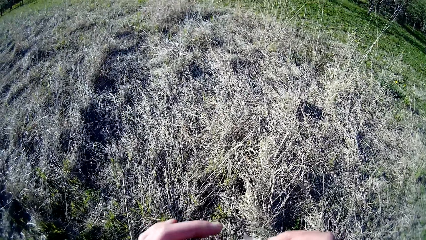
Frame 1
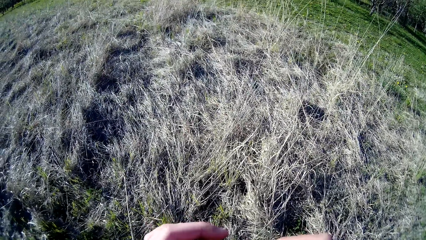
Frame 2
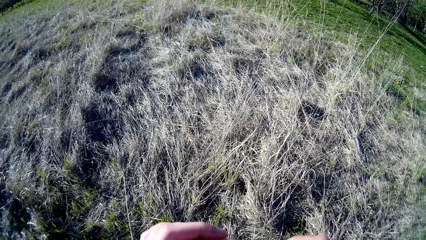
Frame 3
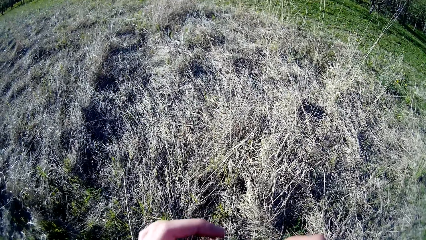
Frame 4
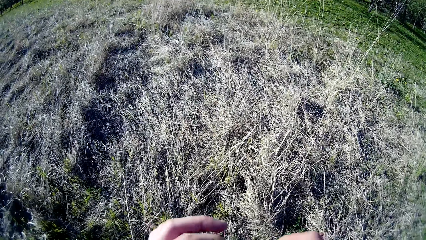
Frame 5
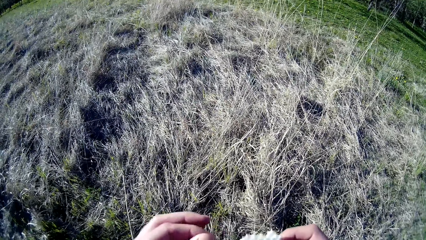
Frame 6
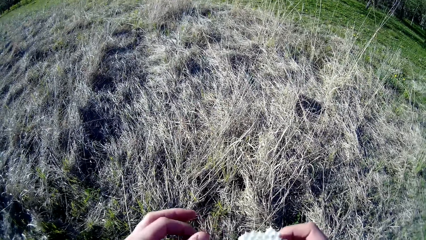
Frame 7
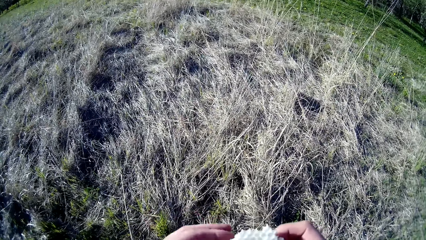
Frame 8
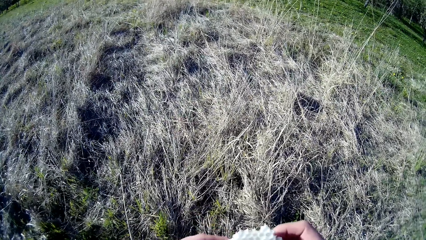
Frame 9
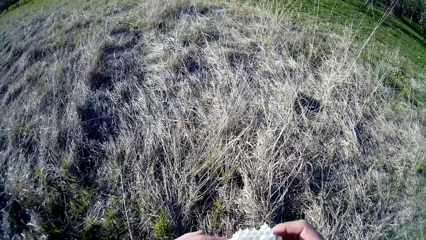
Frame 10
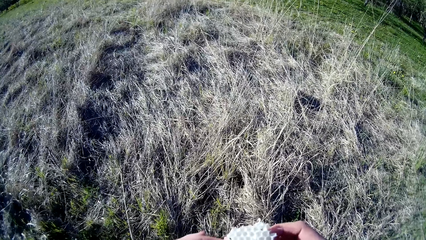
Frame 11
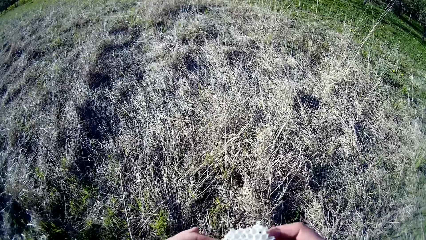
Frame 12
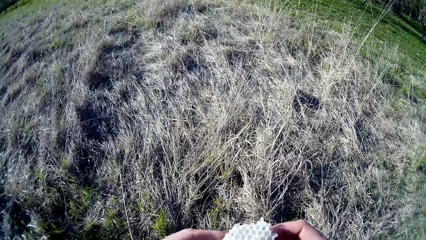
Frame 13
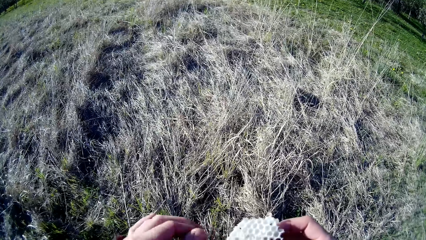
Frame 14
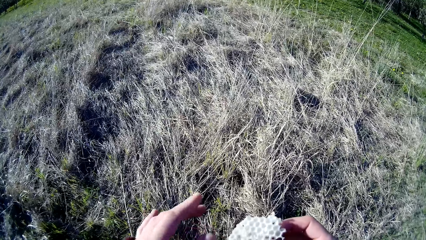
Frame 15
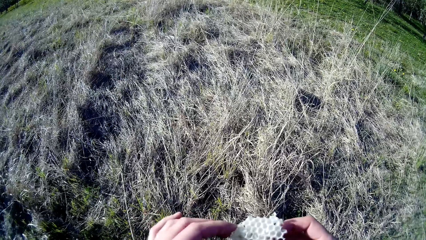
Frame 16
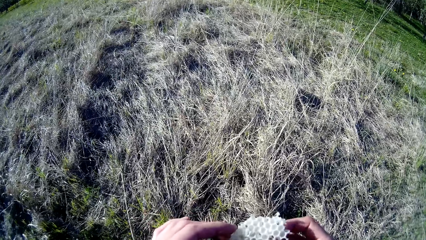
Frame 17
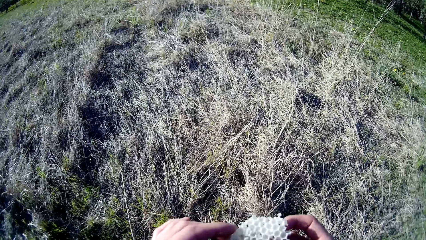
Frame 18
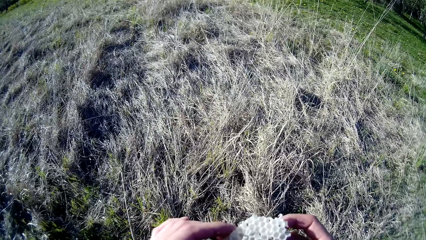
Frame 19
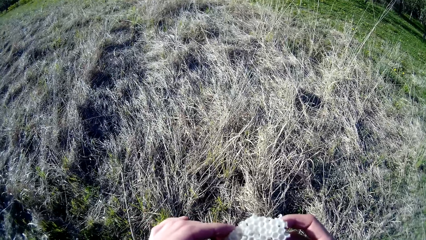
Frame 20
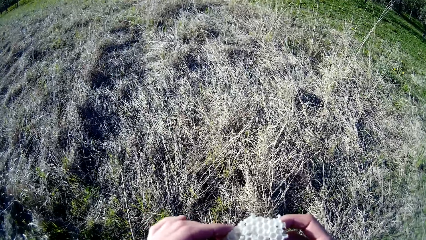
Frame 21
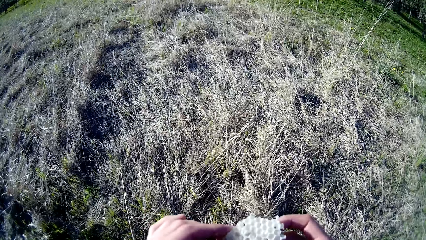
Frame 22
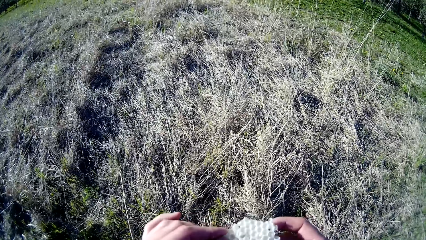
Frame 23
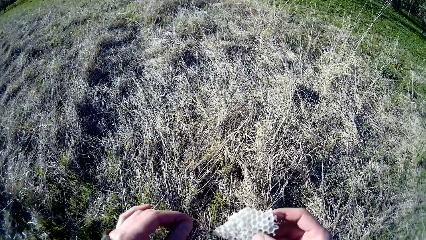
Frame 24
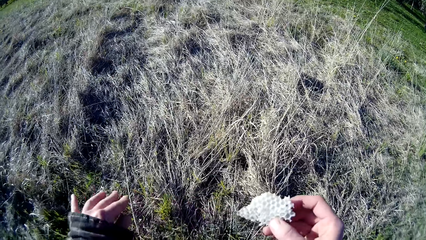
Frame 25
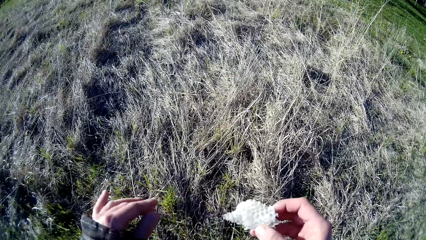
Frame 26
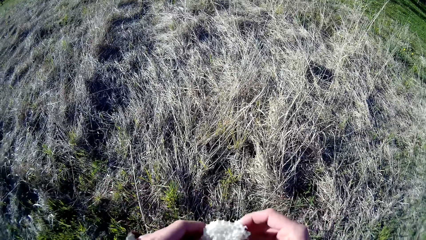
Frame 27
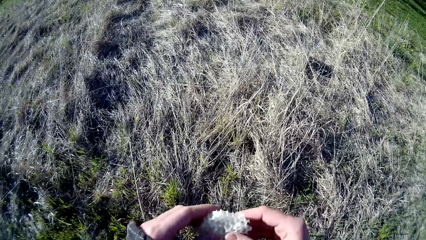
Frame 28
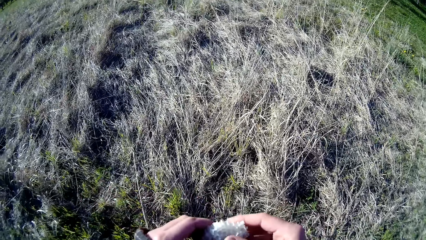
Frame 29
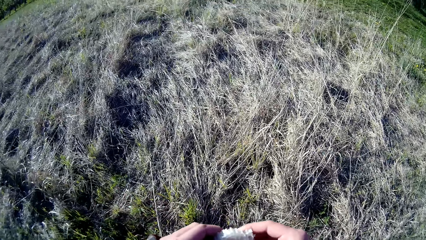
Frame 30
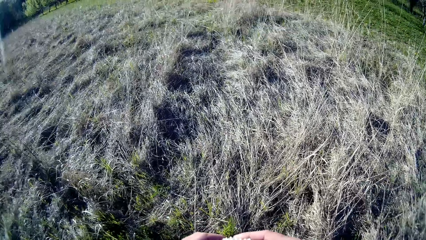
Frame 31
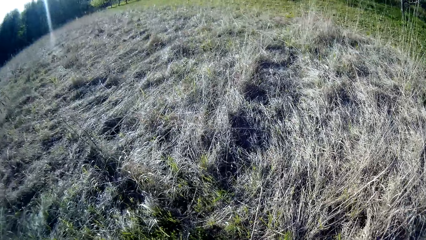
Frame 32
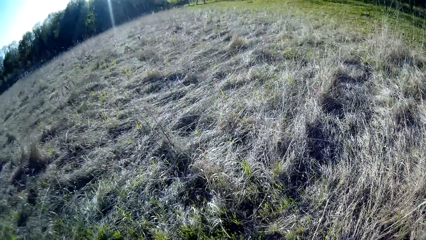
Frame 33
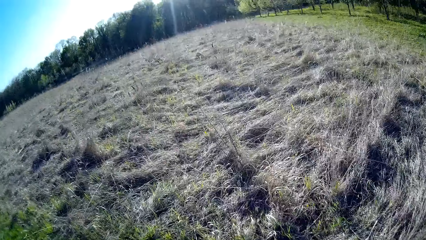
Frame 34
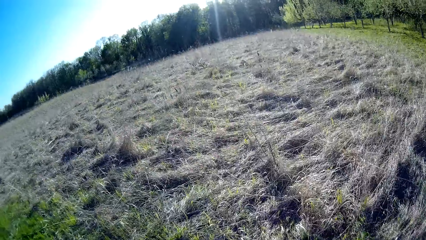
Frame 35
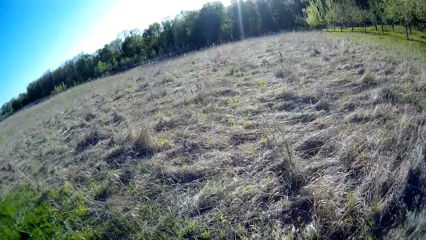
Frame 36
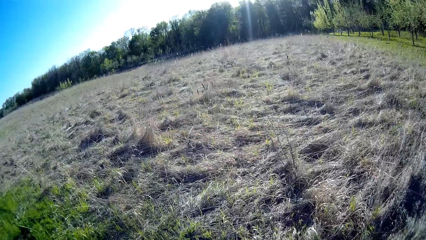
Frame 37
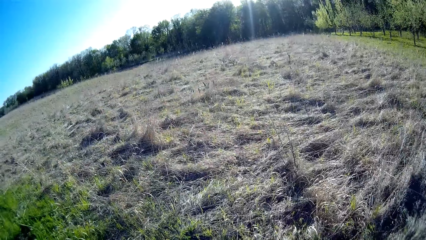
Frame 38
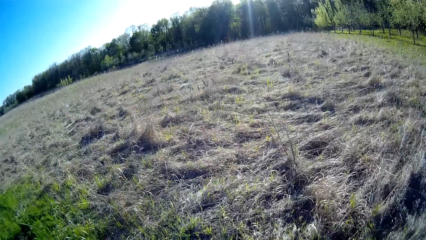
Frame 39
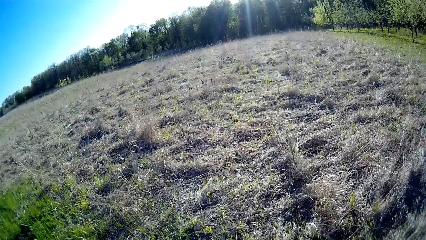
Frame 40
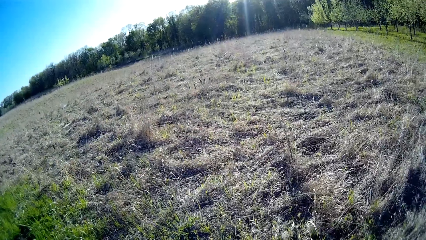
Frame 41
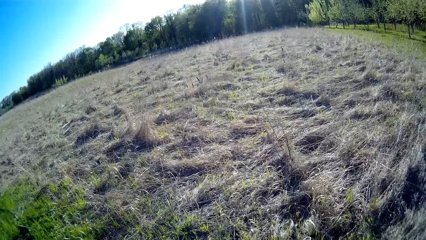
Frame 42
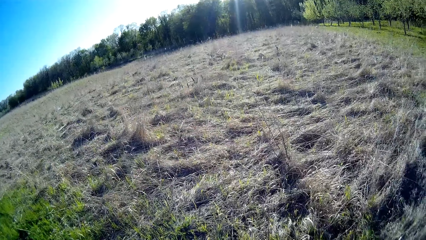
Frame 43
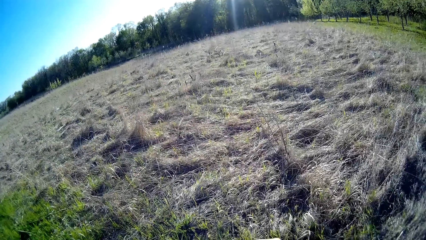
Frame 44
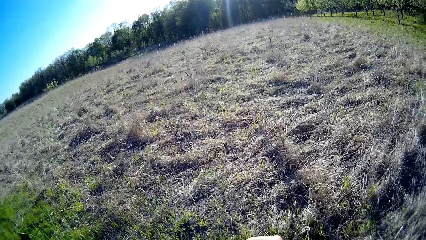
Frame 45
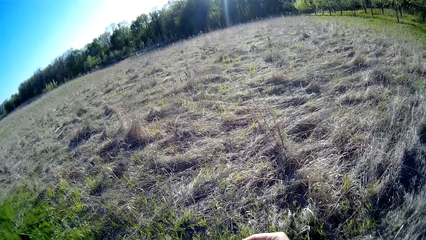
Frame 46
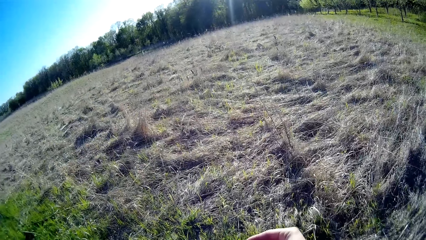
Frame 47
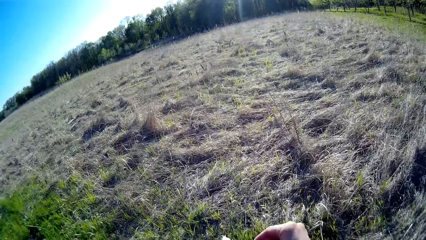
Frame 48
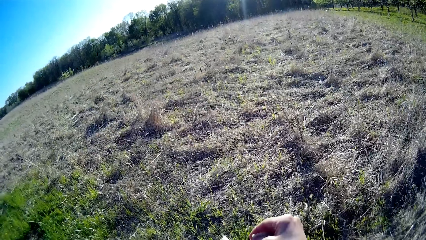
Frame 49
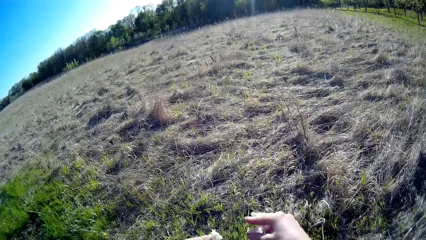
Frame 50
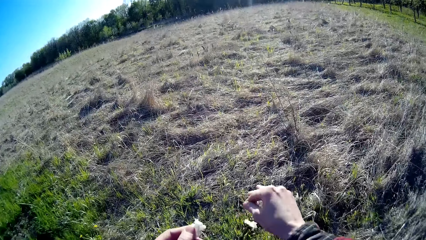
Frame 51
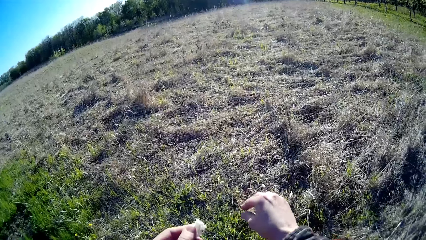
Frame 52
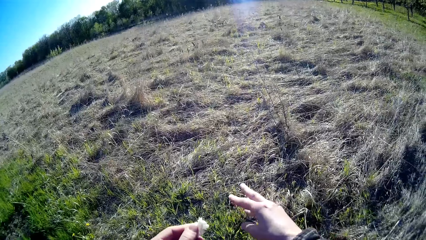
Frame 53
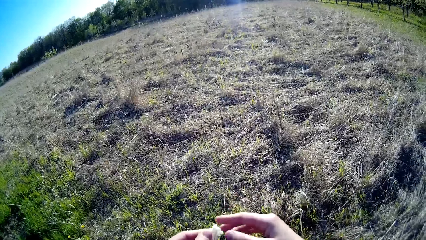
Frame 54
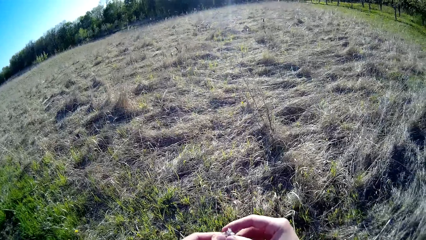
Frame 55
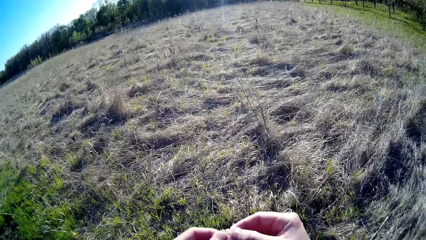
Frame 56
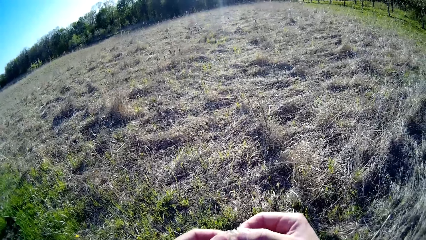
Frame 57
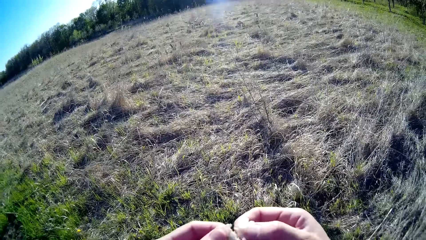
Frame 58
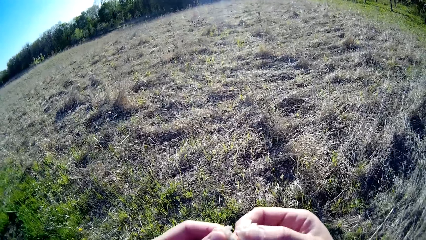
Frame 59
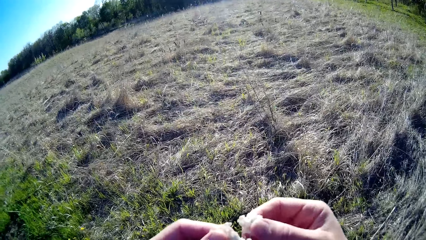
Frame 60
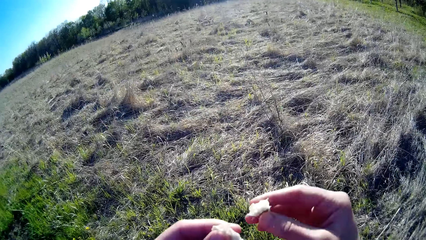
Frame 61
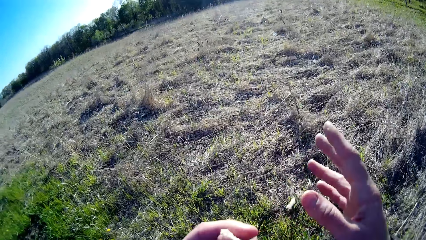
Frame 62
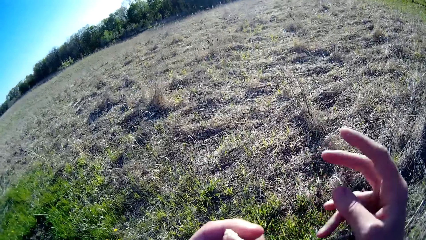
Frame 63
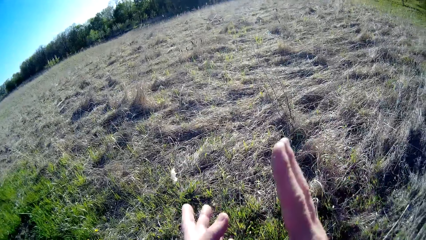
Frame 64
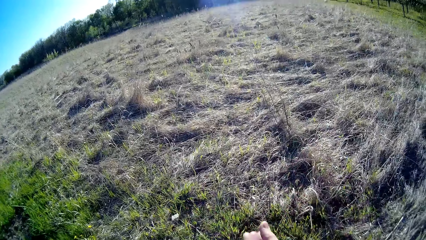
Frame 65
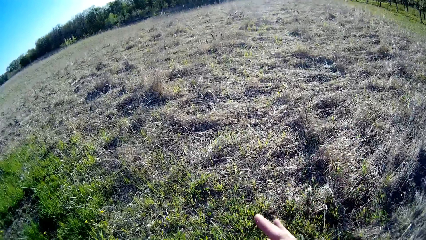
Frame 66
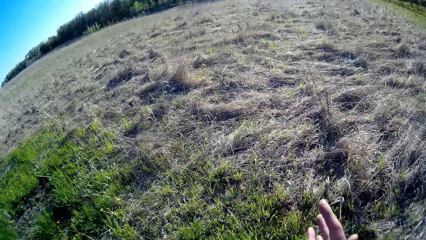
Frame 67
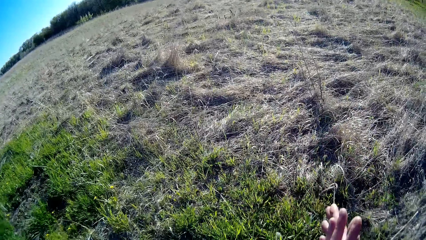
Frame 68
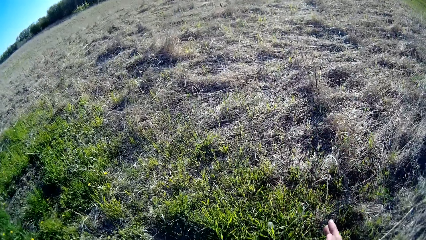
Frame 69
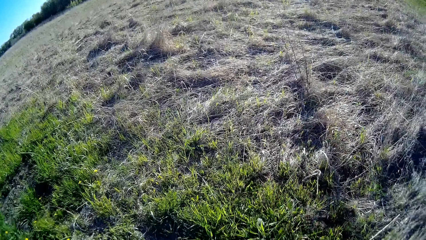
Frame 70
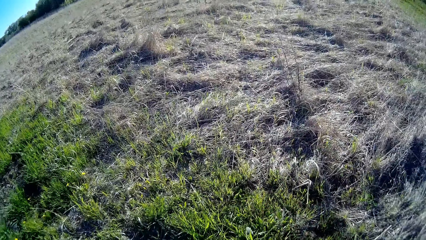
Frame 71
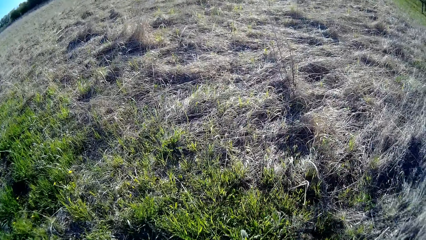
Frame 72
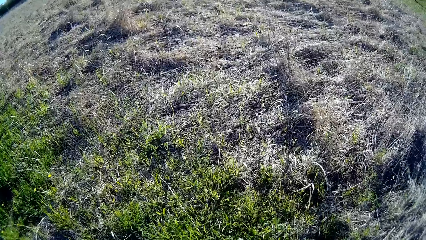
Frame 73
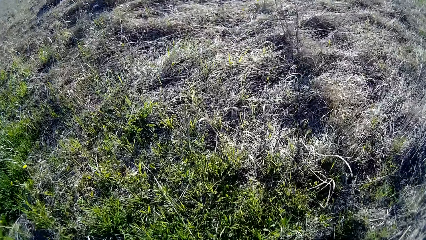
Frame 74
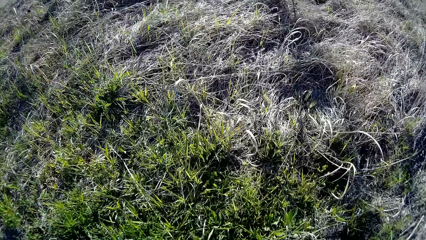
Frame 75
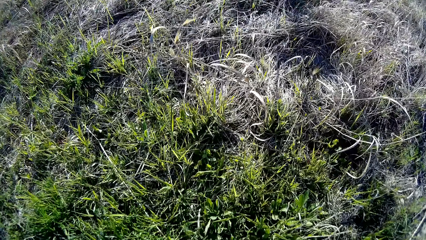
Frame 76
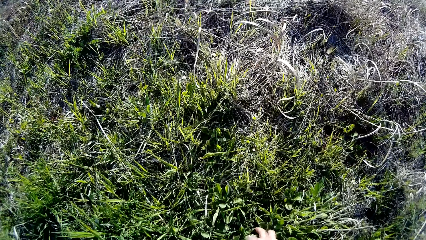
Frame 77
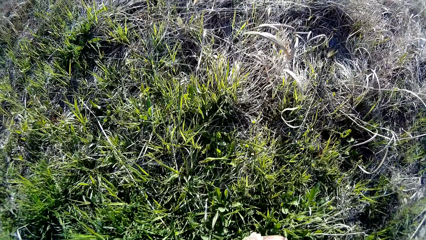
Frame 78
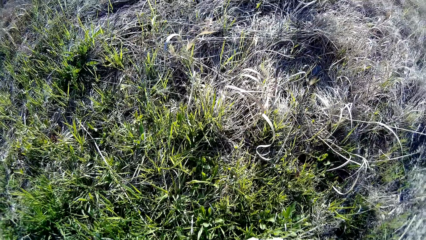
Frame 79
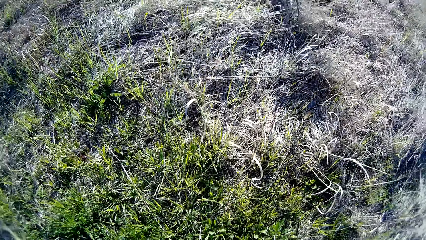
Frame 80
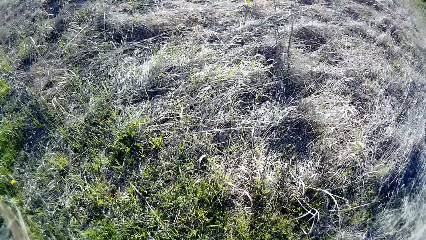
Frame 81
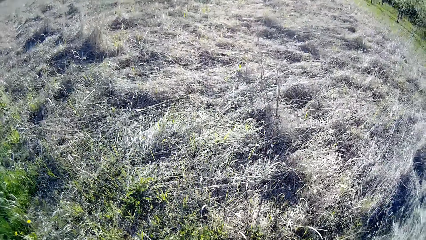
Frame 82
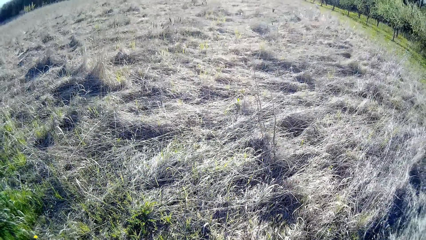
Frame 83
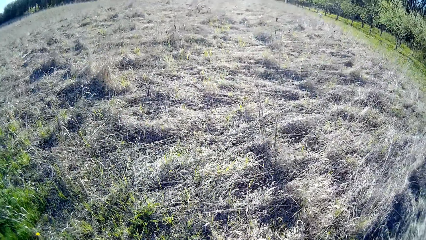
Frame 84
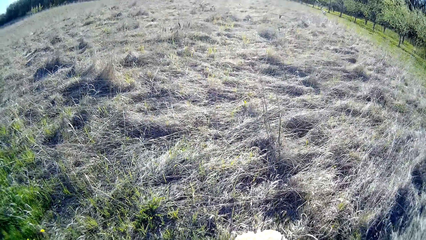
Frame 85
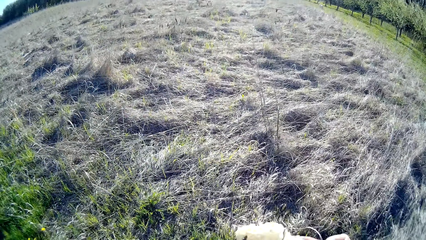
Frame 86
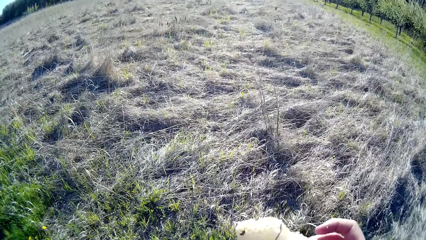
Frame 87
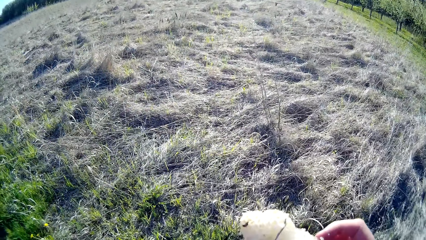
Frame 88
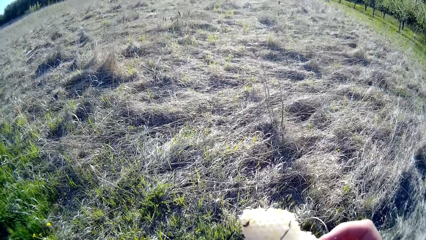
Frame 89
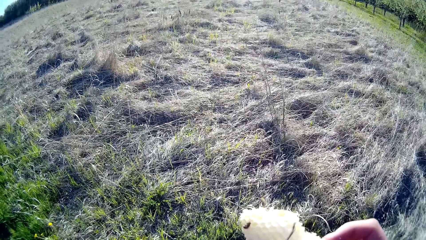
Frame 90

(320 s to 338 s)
The camera wearer removes dirt from the honey comb with her left hand. She holds the honey comb with both hands. She breaks the honey comb with both hands. She throws the honey comb in both hands on the ground. She rubs both hands together. She picks the honey comb on the ground with her right hand.
